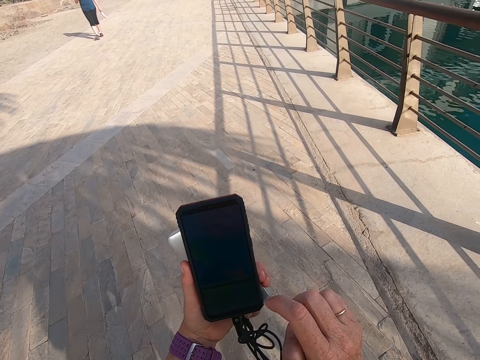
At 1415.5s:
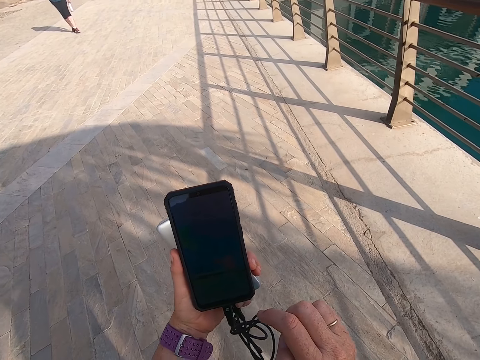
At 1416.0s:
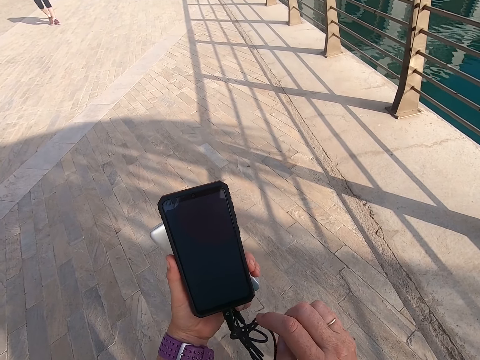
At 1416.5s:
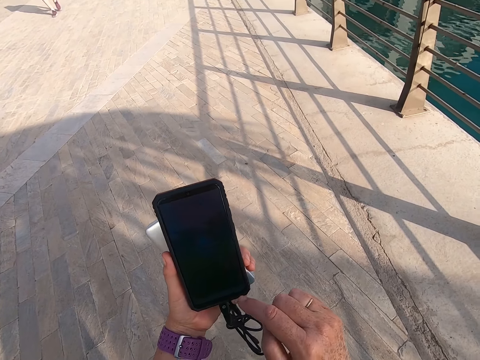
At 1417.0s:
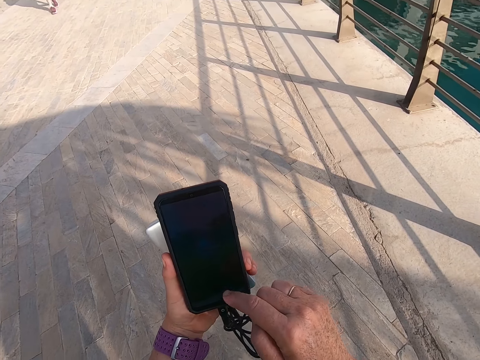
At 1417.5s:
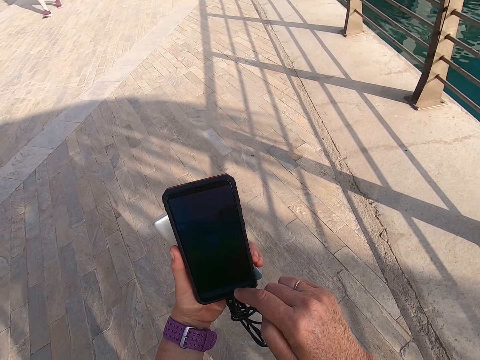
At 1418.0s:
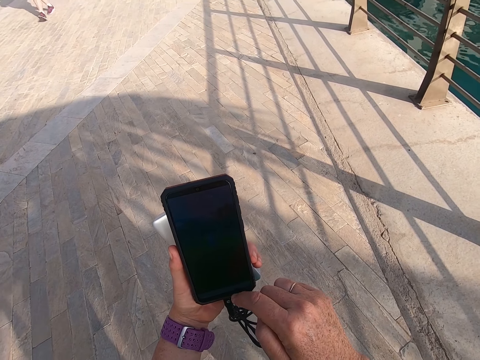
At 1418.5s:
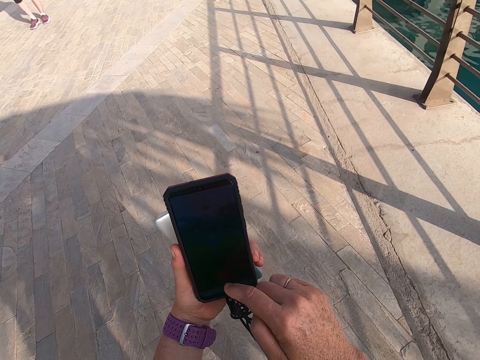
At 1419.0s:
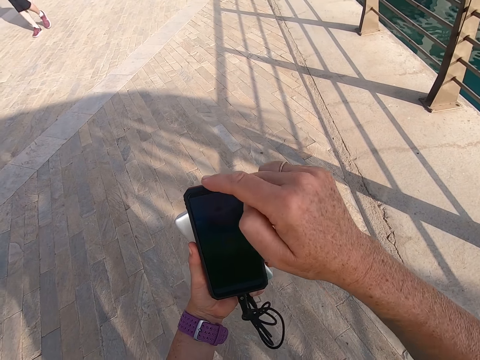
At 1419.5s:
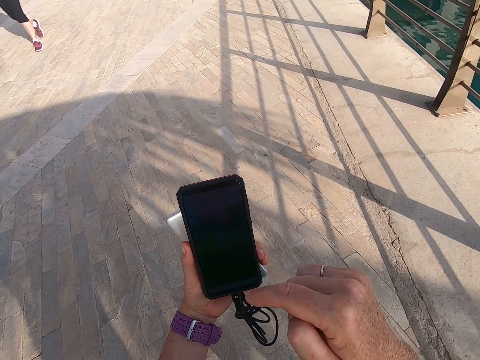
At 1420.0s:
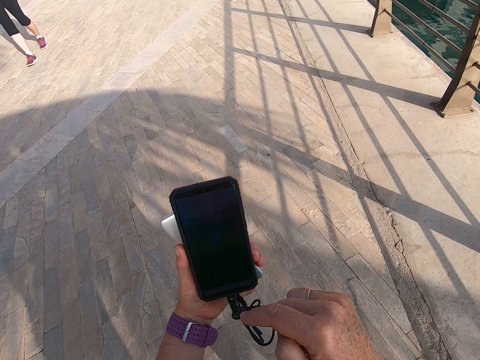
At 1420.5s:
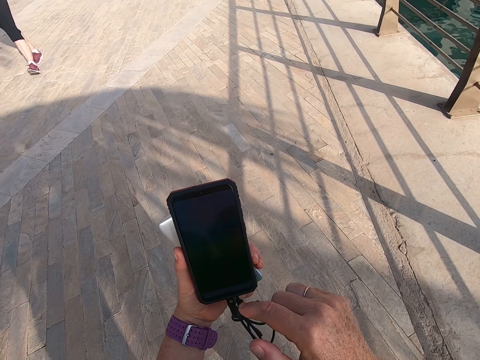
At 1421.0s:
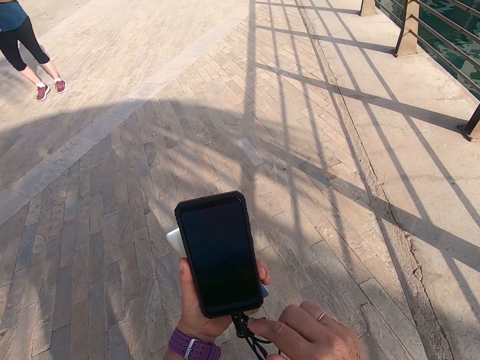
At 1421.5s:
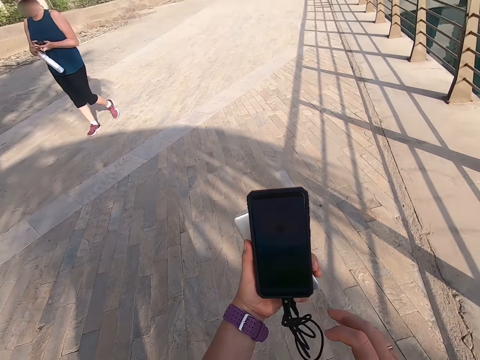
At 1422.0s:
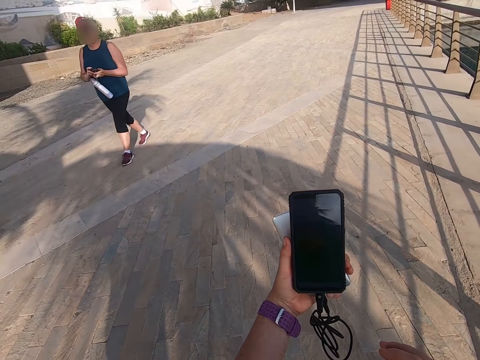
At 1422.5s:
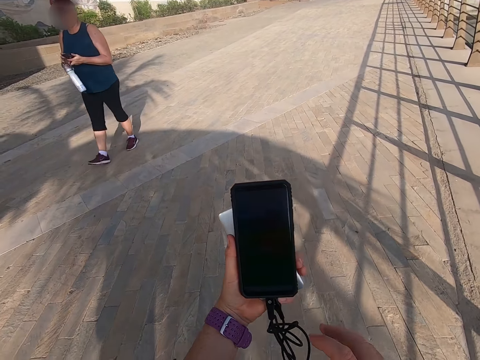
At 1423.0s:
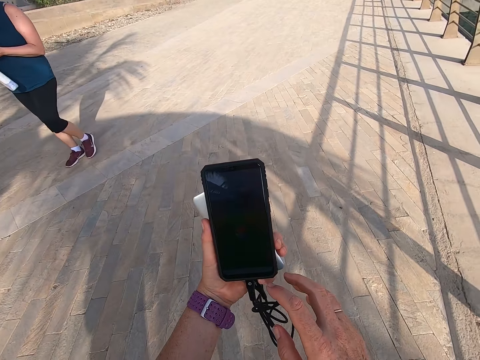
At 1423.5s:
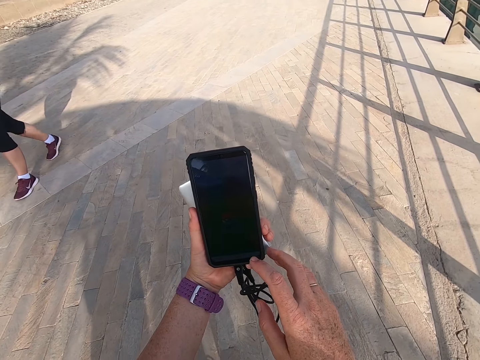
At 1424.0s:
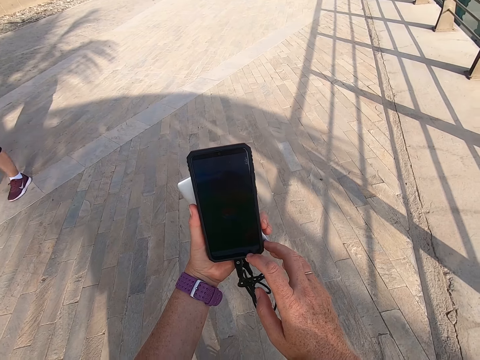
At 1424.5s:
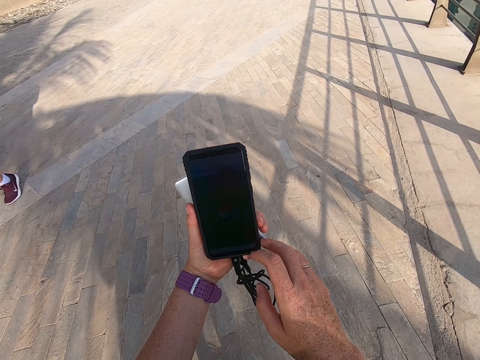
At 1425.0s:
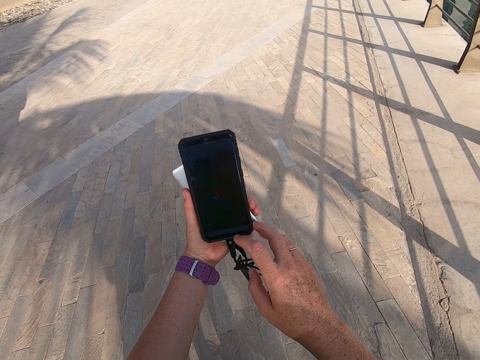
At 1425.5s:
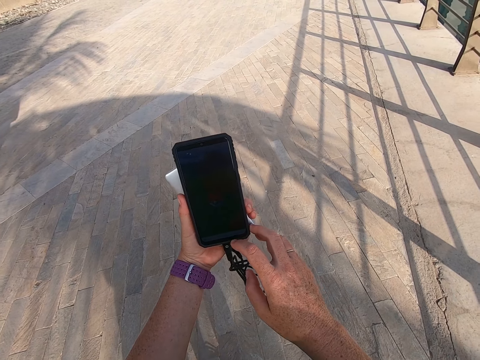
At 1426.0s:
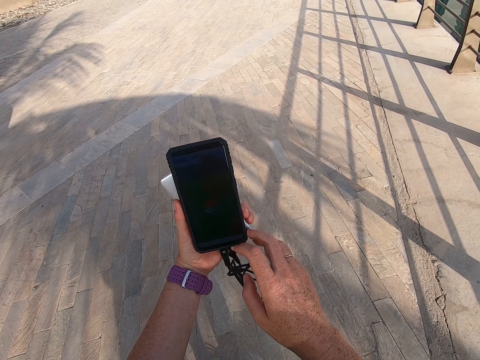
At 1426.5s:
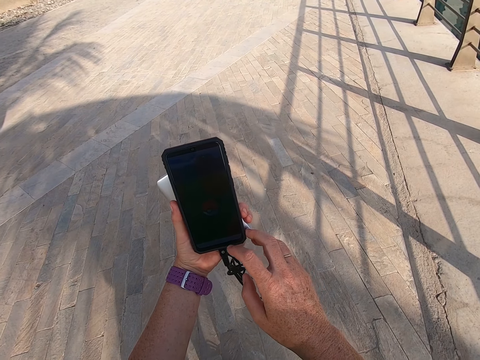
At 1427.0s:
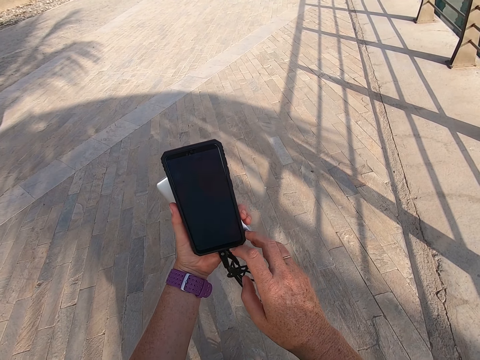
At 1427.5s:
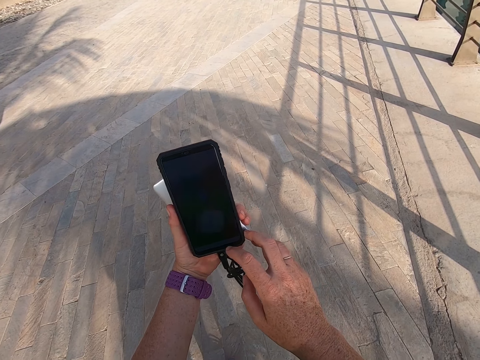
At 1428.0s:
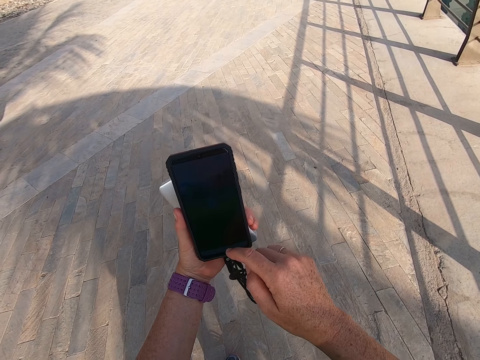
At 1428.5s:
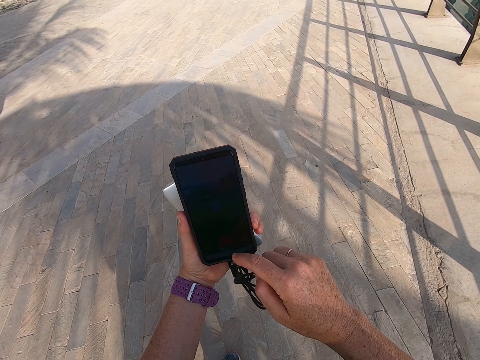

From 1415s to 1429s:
The camera wearer scrolls the phone.

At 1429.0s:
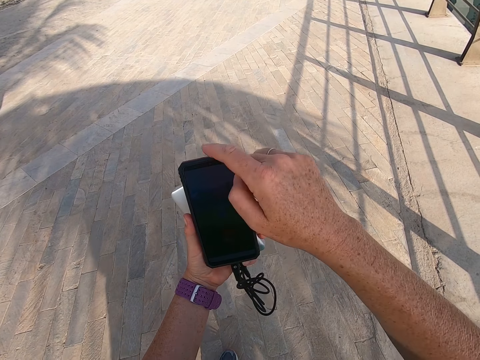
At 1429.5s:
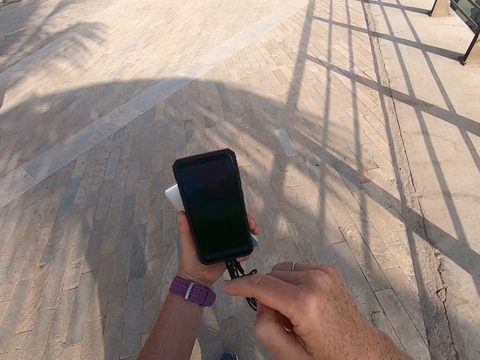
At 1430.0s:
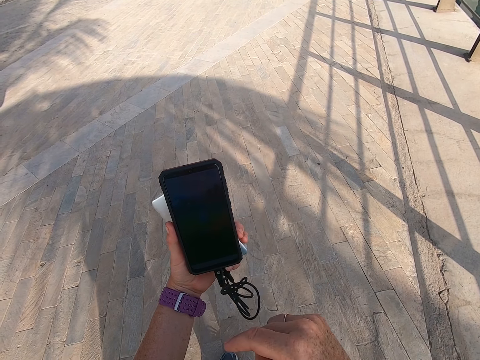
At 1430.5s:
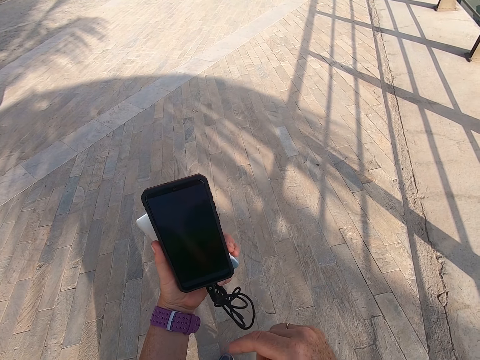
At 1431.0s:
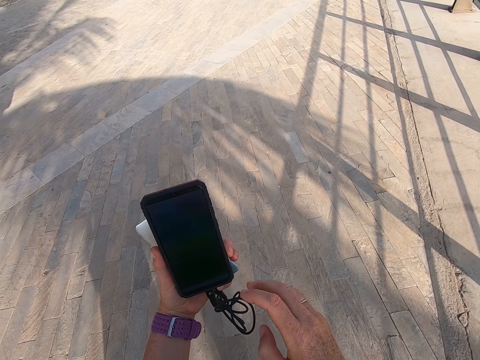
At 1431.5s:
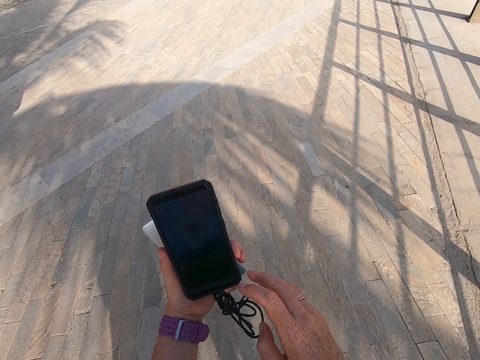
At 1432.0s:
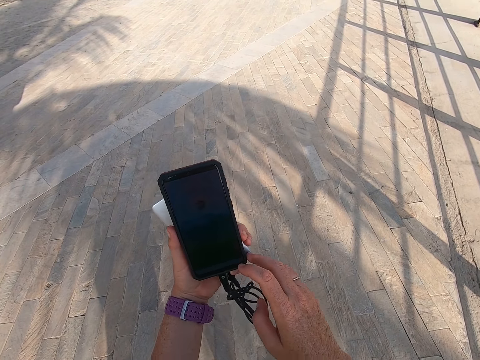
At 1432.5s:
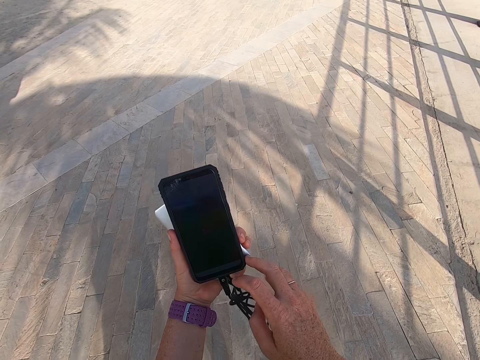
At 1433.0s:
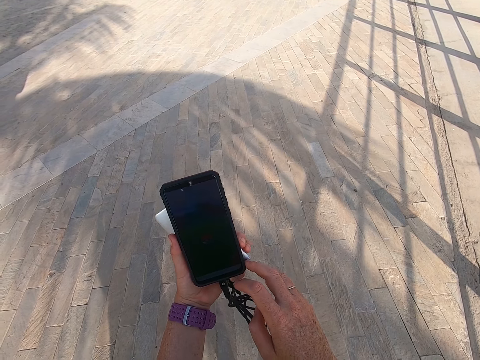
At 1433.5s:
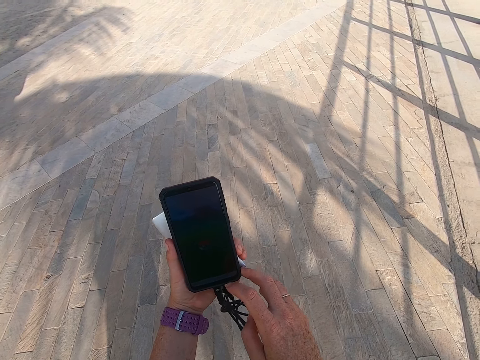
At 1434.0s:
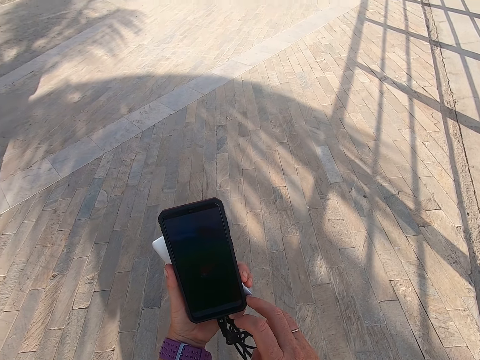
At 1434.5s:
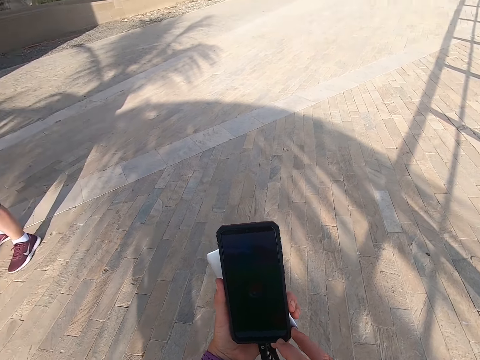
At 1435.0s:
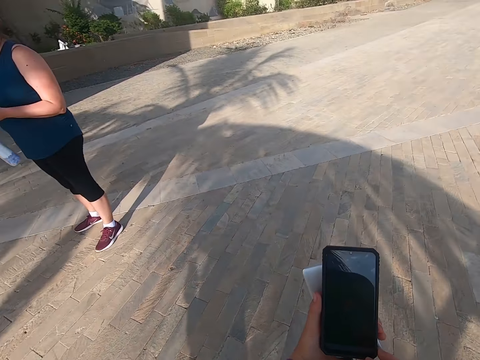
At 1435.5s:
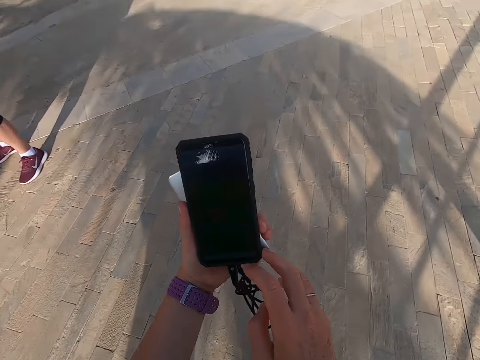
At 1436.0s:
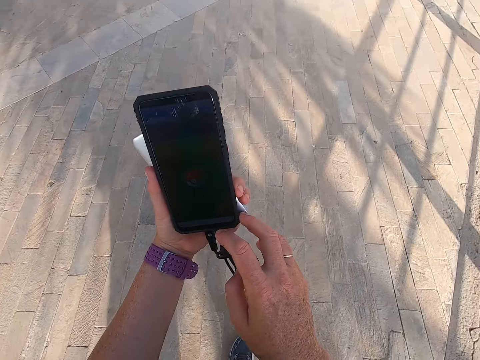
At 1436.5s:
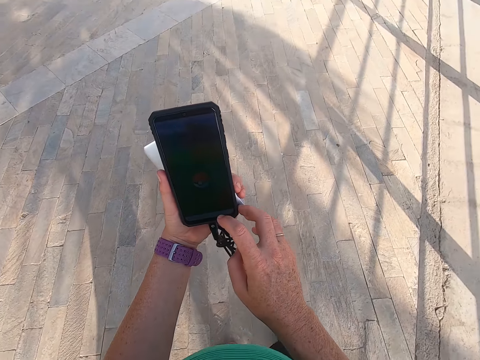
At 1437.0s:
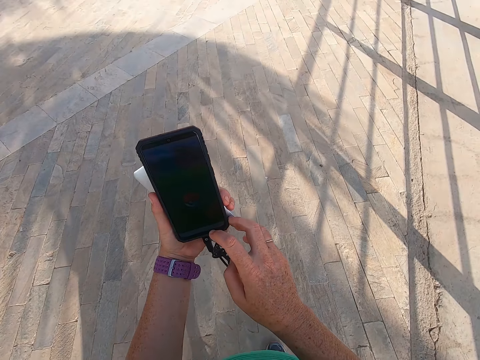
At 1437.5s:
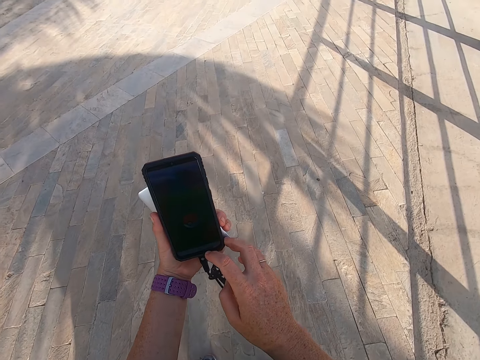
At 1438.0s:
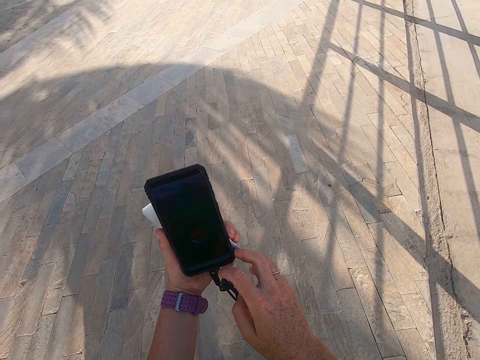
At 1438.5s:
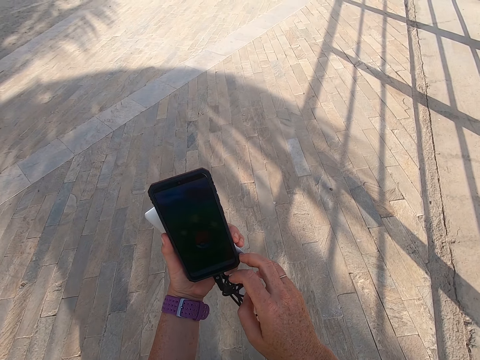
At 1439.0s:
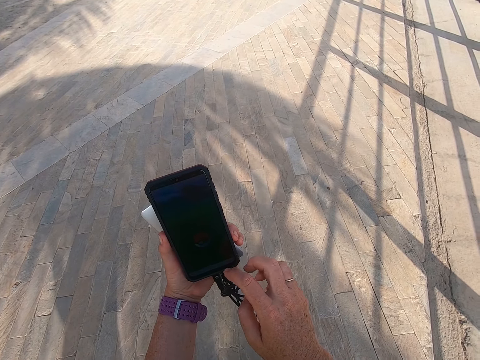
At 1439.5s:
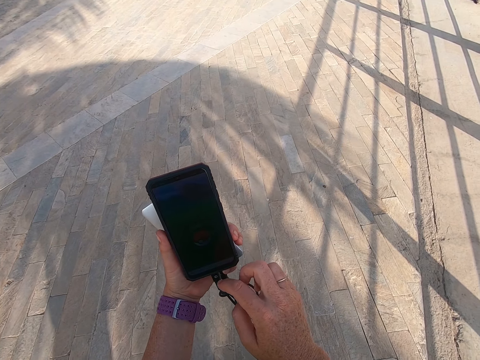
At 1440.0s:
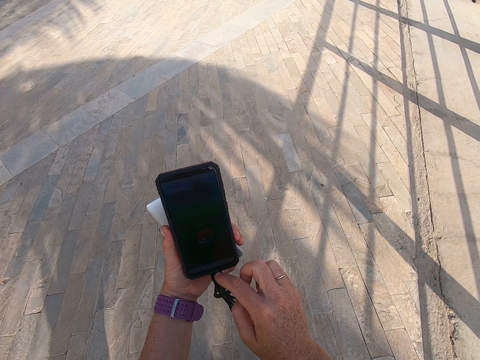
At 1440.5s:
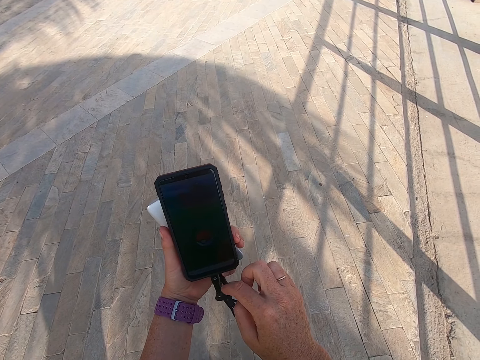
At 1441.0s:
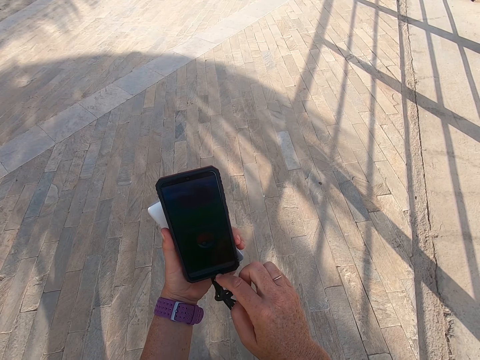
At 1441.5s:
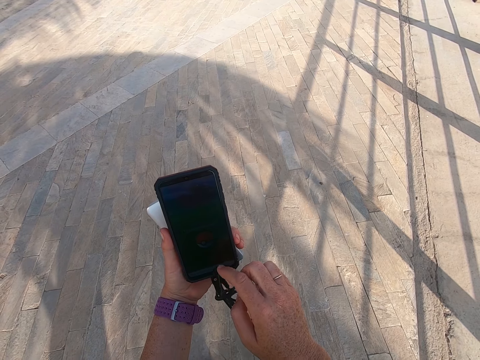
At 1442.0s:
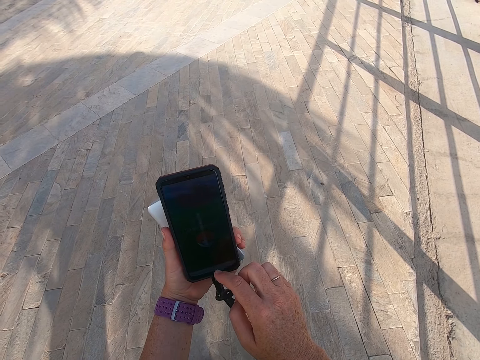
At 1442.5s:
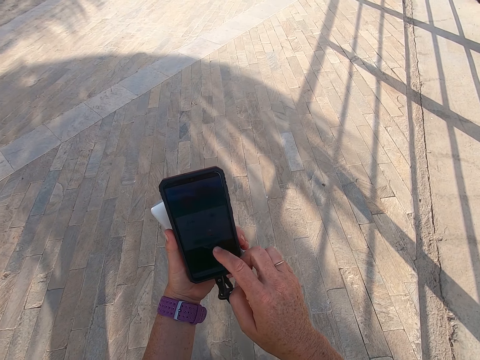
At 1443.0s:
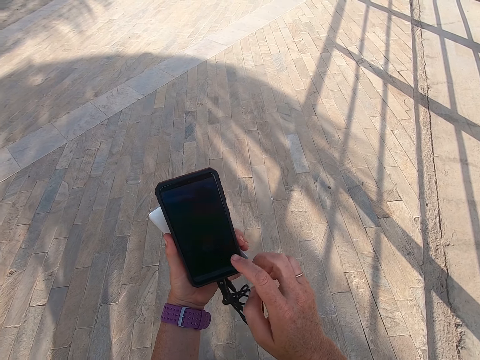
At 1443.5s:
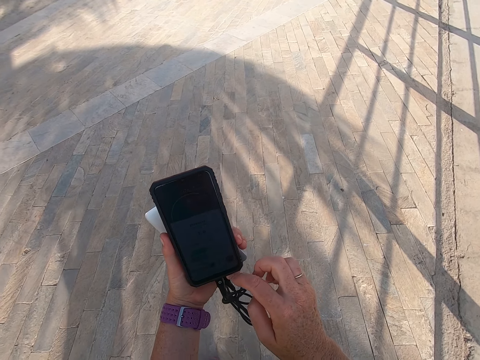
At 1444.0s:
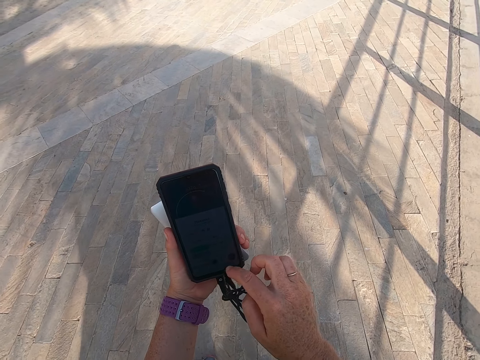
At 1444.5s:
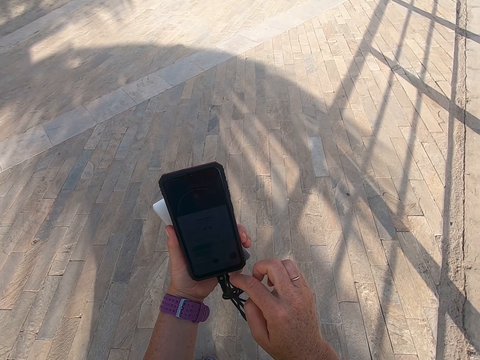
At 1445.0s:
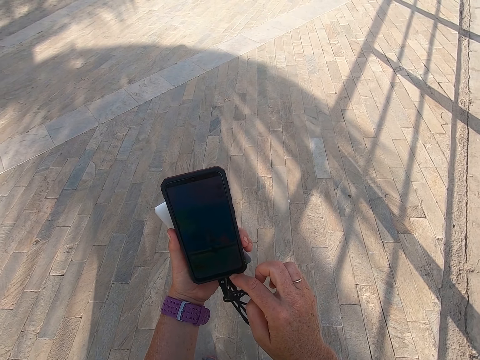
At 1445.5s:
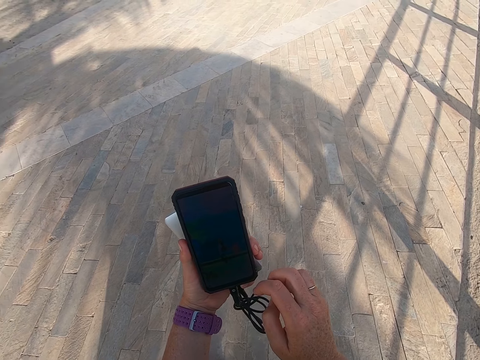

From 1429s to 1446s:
The camera wearer walks on the road. They take a selfie. They look on the phone. They scroll the phone. They touch a screen.
